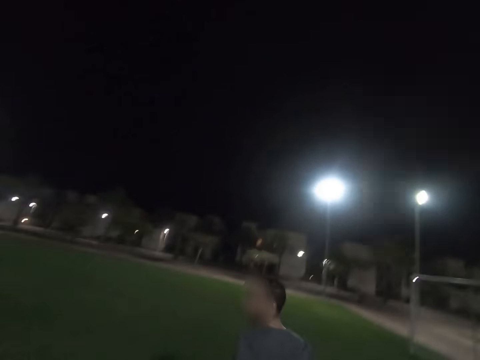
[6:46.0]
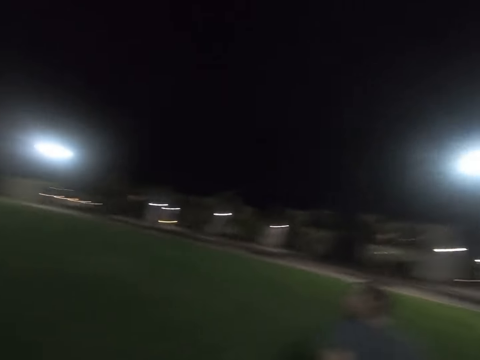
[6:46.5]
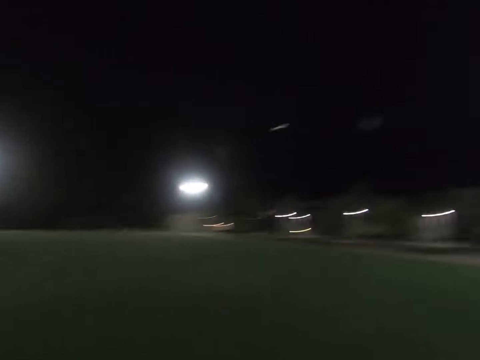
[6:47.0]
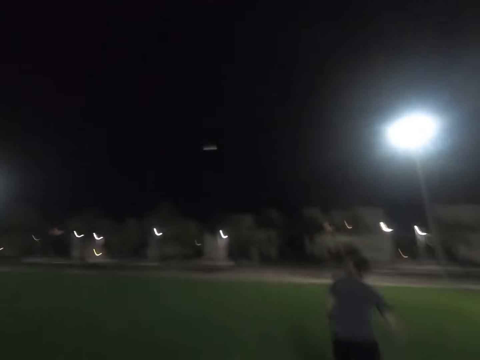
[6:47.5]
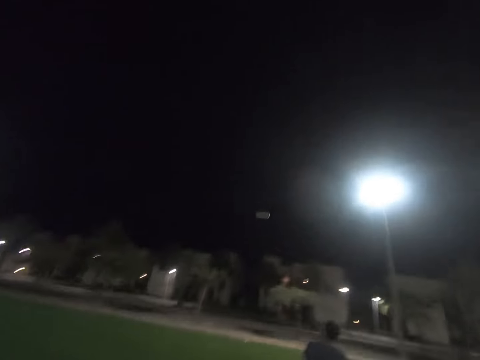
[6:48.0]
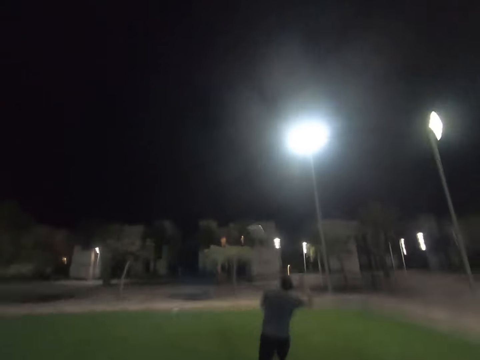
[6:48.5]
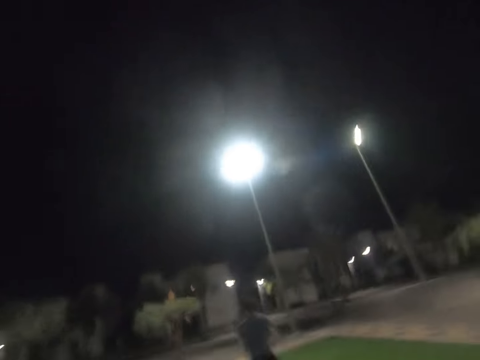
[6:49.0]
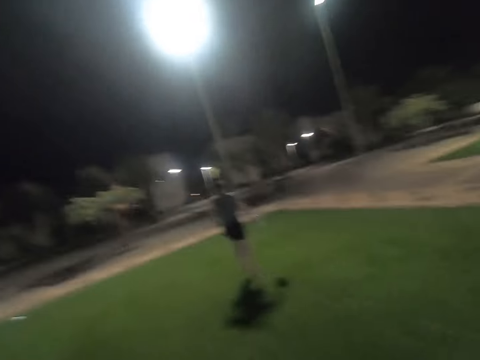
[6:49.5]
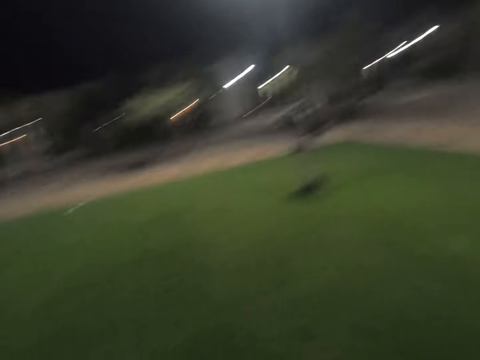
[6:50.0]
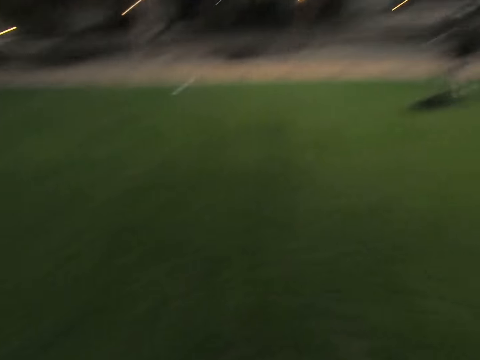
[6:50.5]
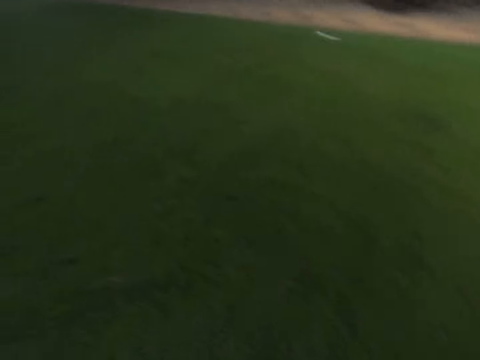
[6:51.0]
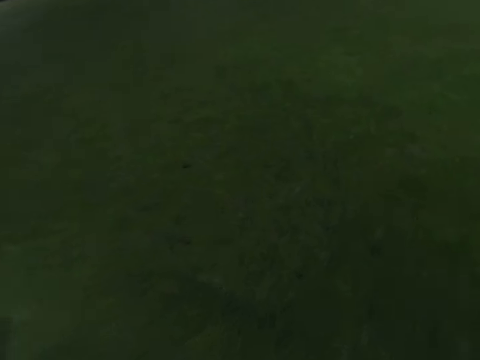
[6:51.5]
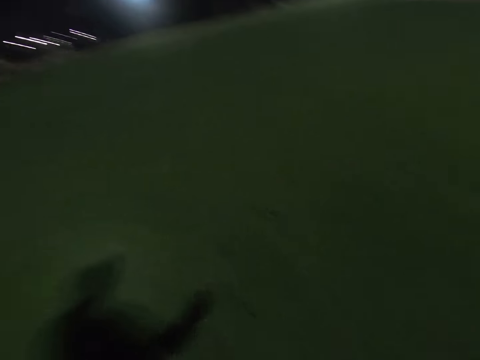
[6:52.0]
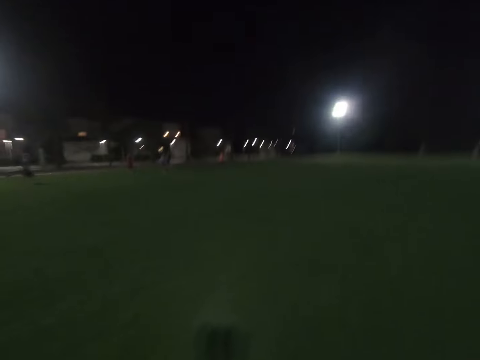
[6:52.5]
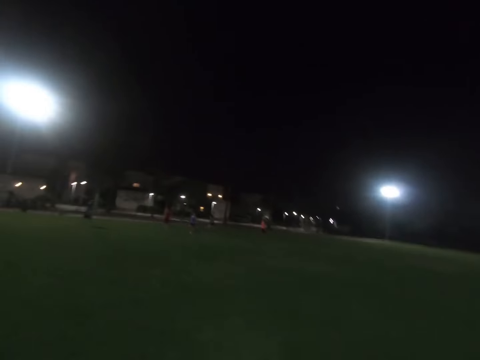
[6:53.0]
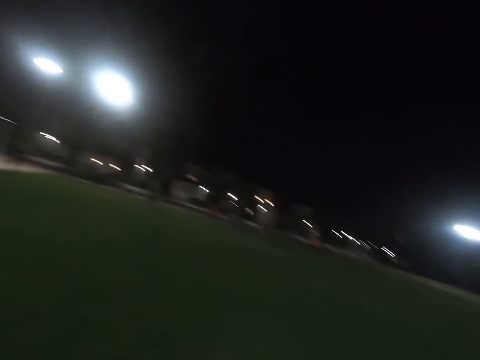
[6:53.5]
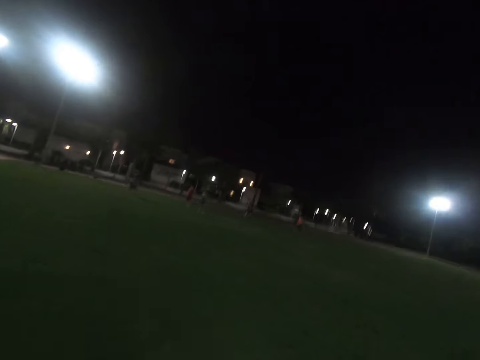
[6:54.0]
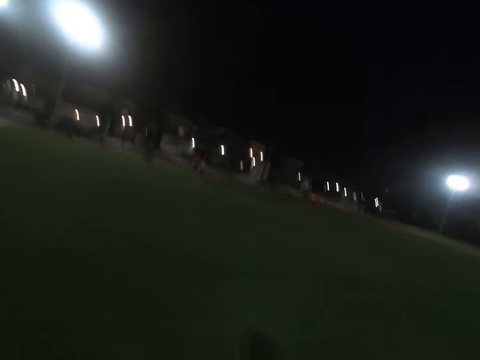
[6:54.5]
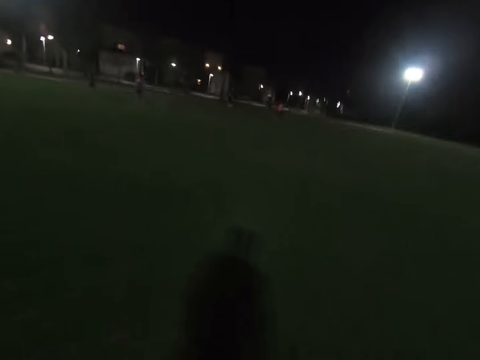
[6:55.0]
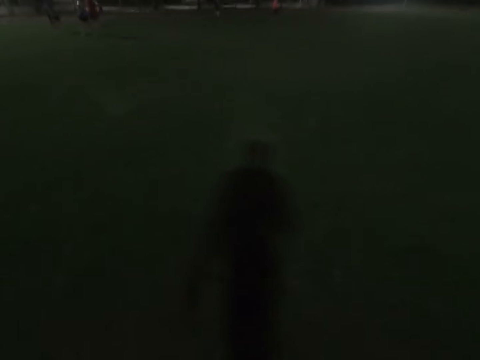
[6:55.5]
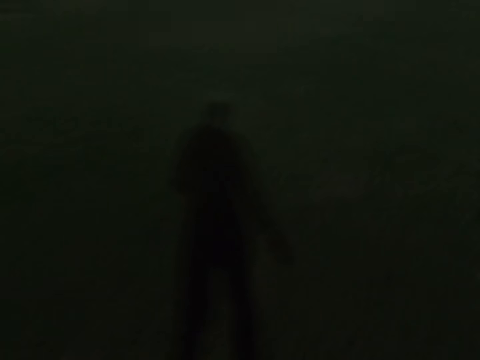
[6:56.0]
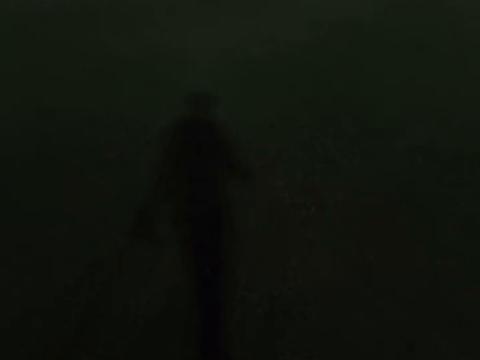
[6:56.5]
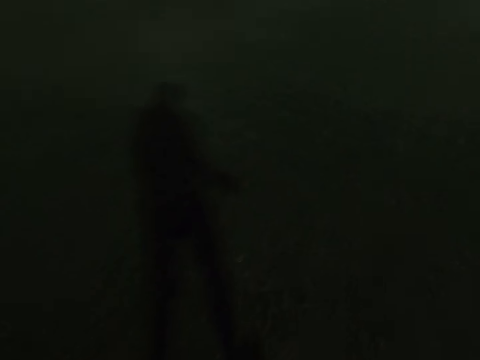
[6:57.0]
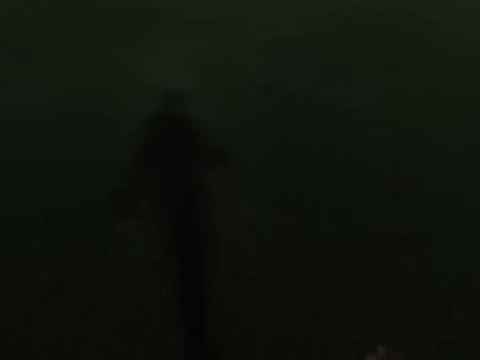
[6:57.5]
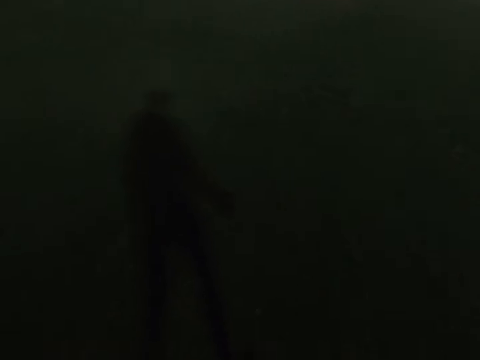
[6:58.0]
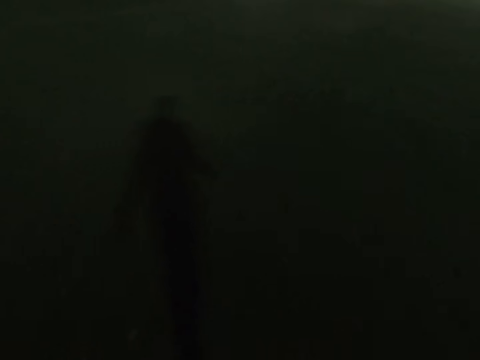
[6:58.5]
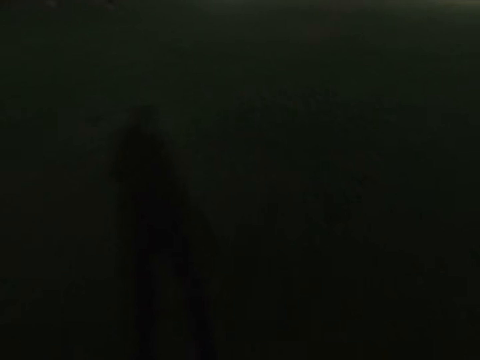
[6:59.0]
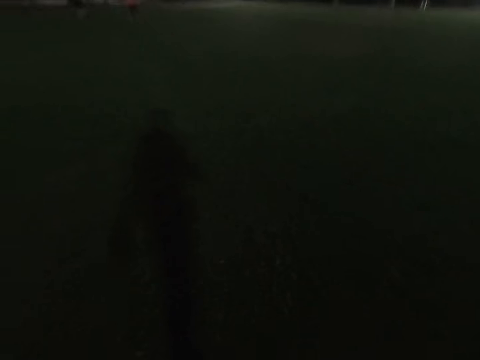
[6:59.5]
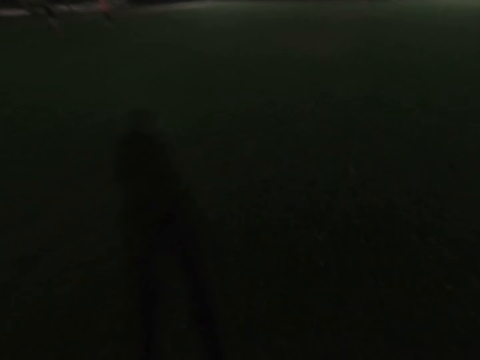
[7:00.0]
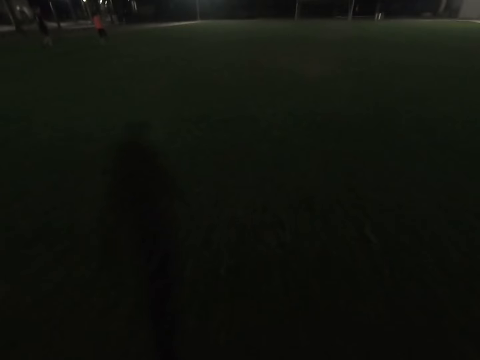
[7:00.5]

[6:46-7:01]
A man catches the frisbee. The camera wearer looks around the field.

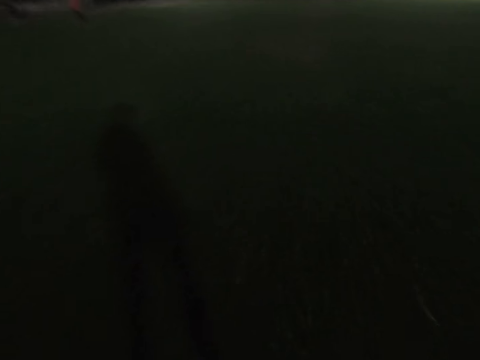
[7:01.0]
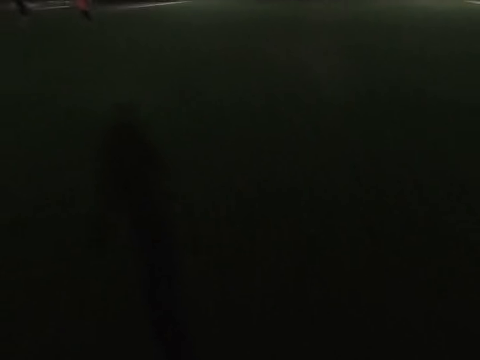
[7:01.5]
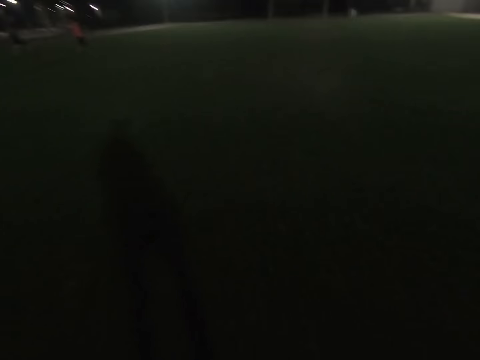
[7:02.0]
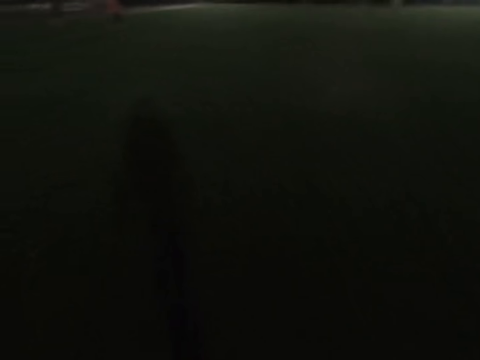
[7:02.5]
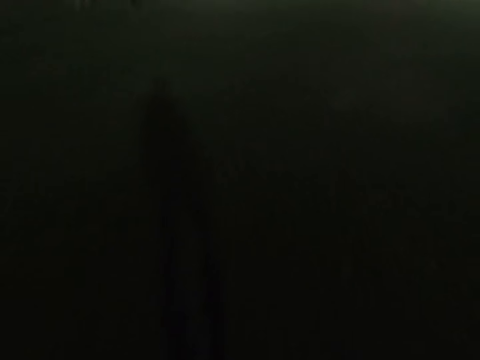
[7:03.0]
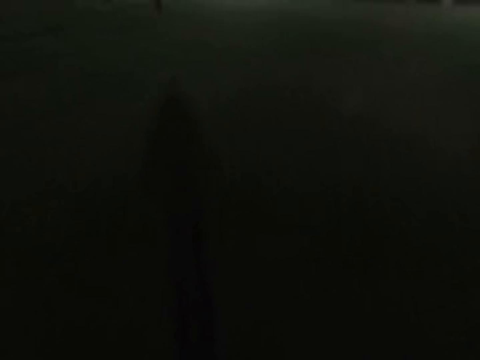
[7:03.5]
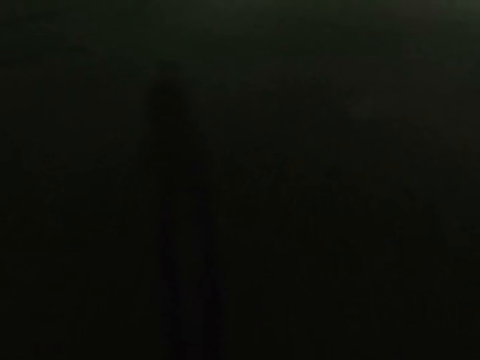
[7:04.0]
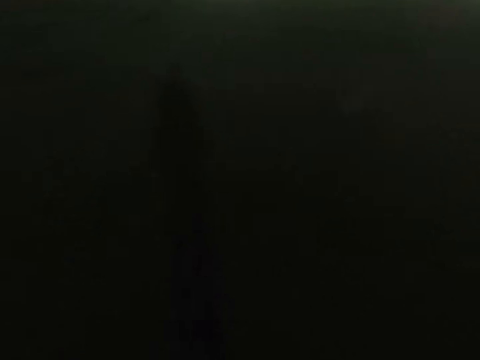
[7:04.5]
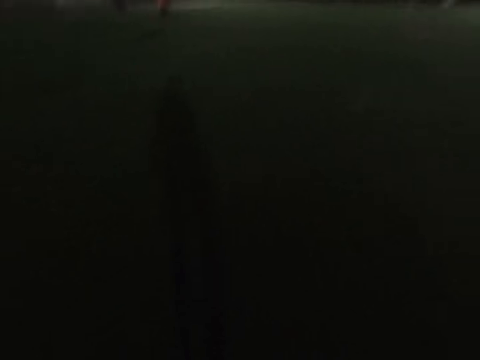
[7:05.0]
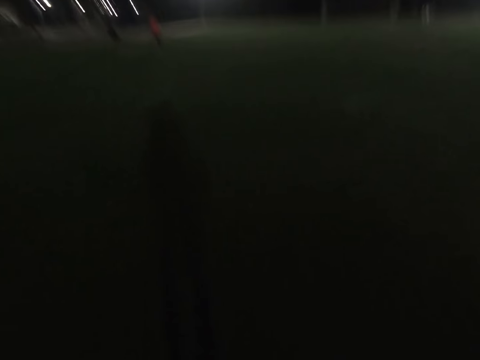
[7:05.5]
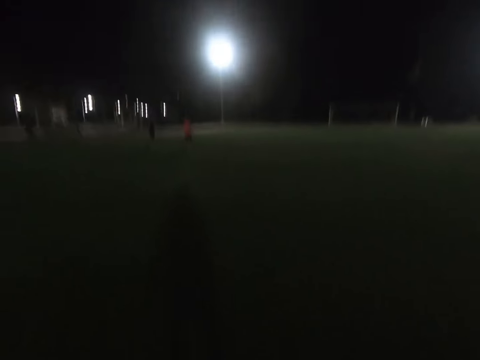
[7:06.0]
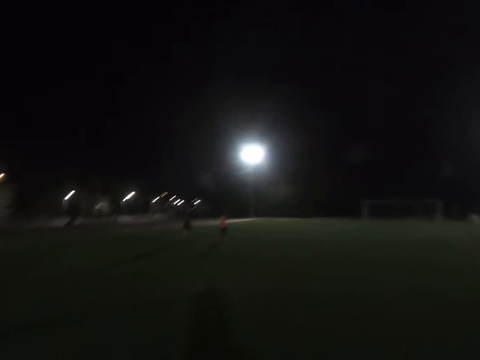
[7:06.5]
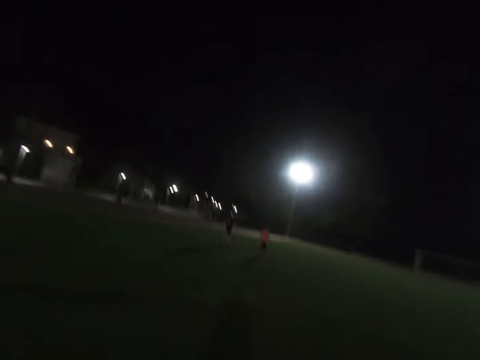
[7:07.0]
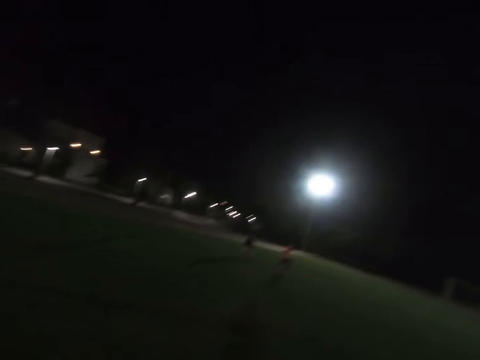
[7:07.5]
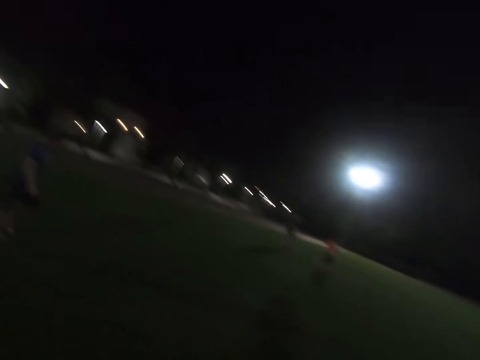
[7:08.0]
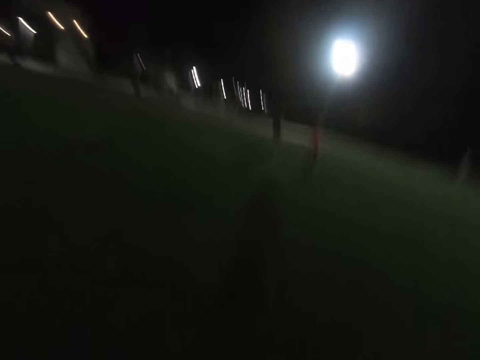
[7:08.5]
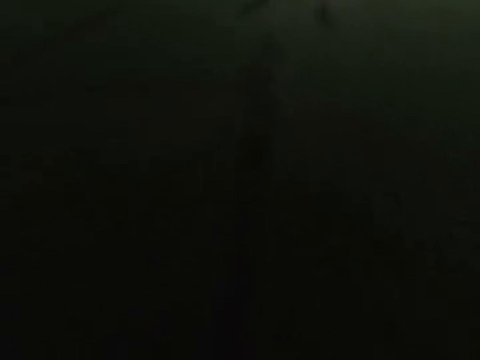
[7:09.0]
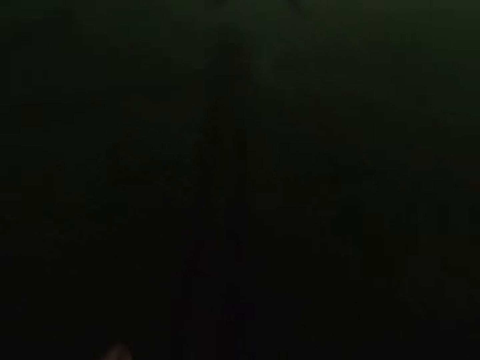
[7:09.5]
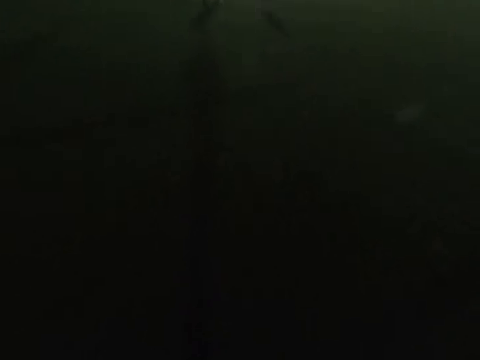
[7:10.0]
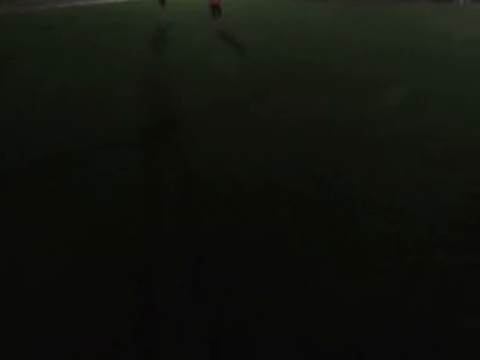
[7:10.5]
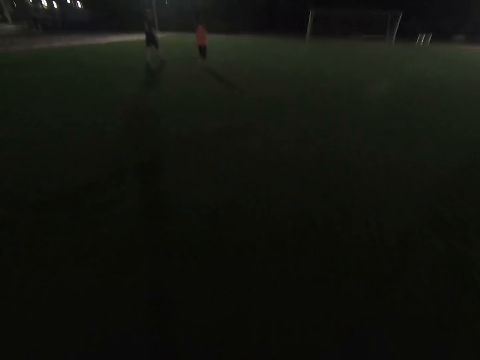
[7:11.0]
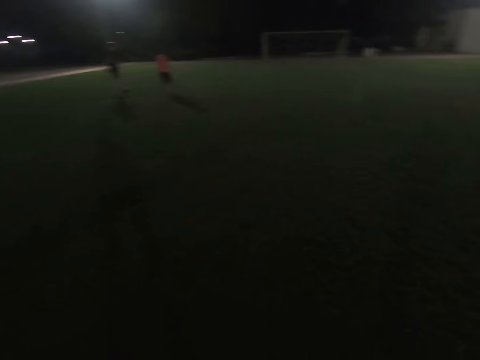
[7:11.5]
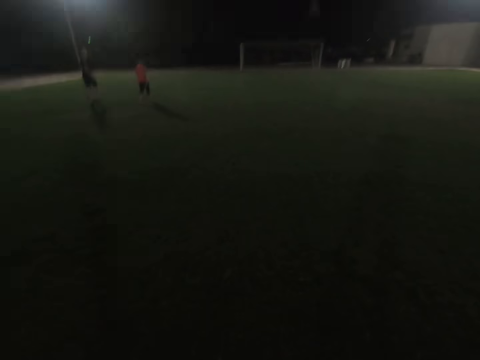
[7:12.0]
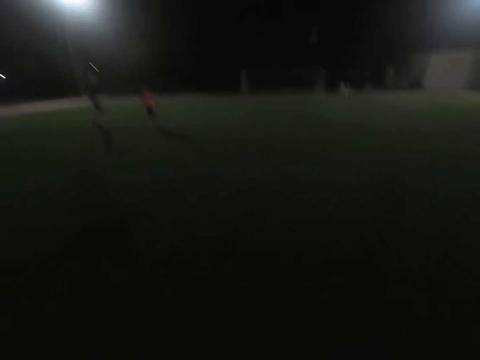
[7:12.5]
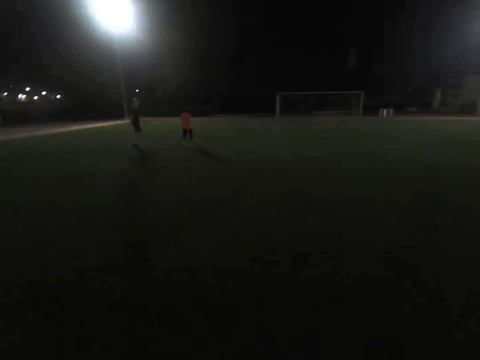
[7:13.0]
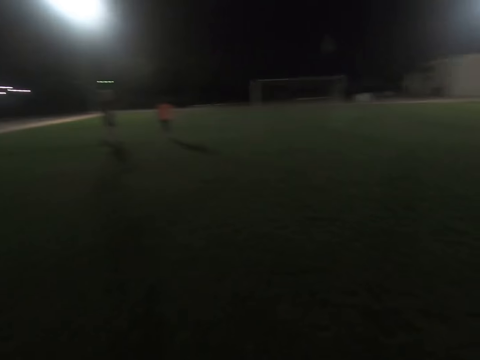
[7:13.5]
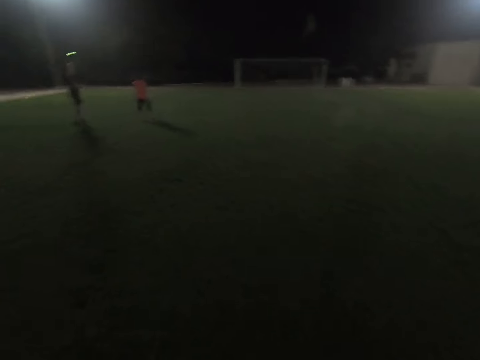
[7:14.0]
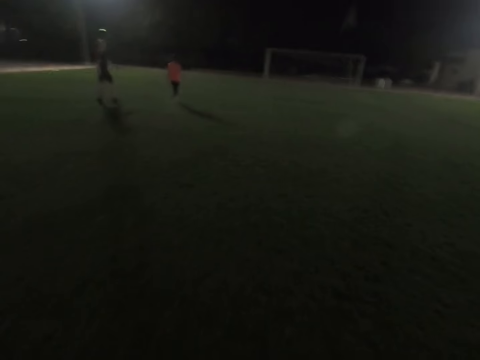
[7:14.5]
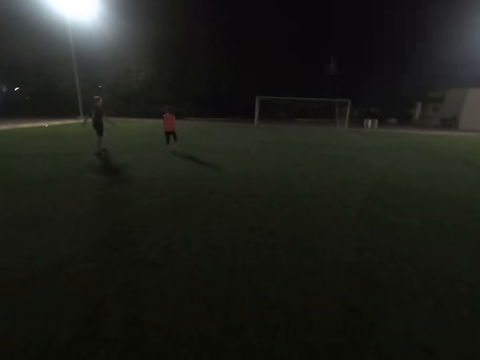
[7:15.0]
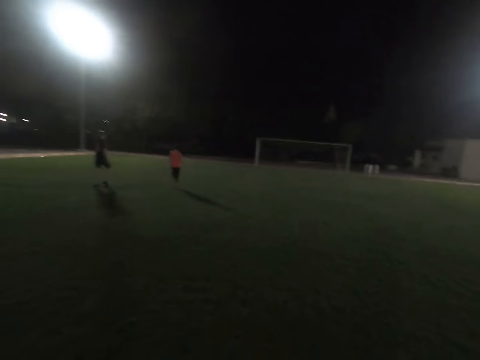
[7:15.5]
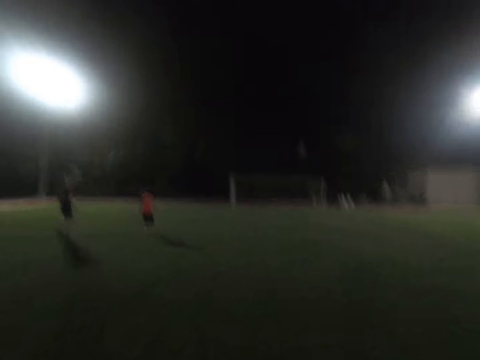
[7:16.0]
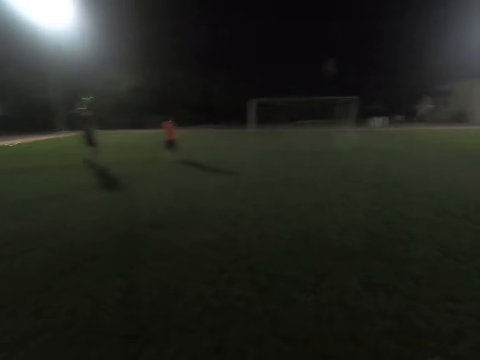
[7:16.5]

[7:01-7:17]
A man walks around the field. A lady walks around the field.
